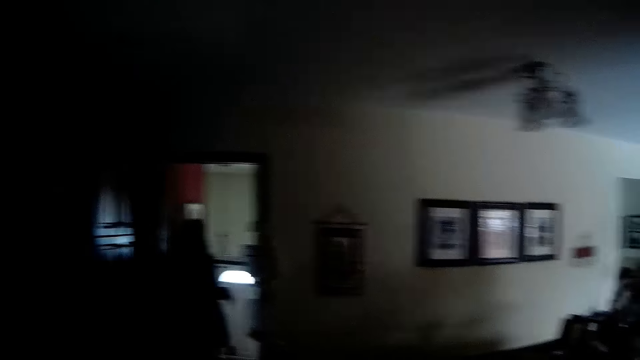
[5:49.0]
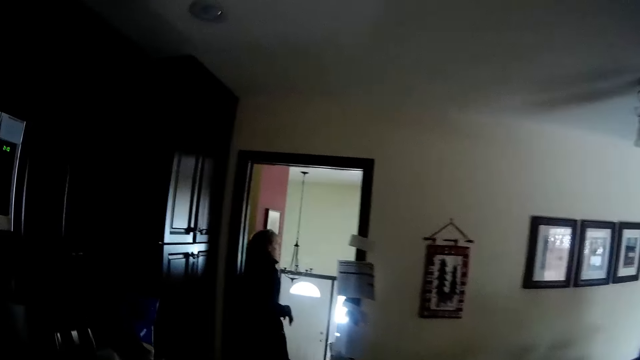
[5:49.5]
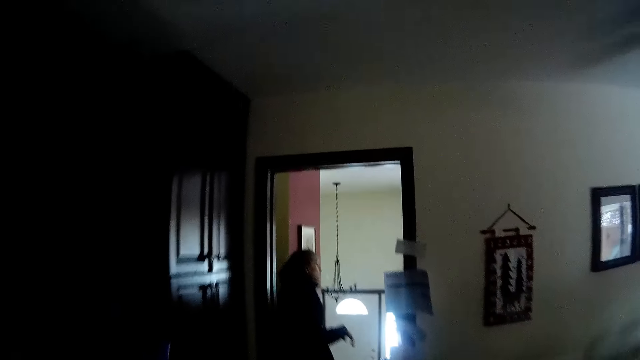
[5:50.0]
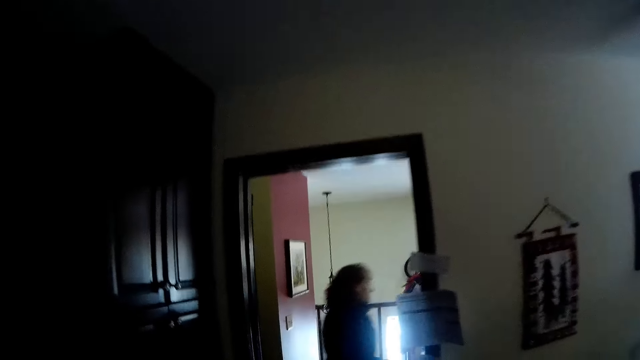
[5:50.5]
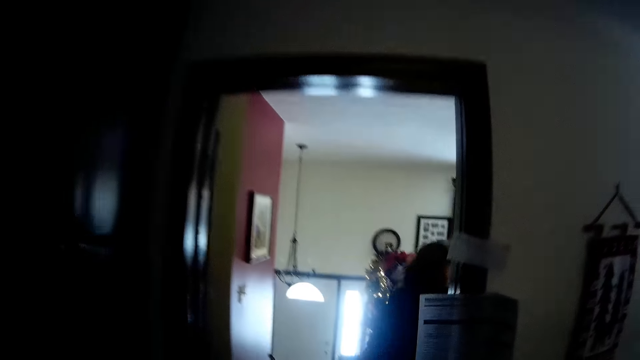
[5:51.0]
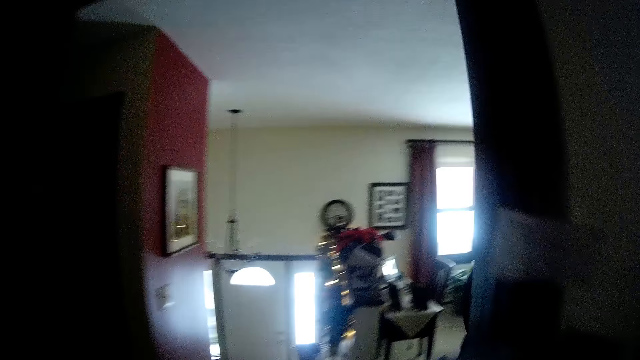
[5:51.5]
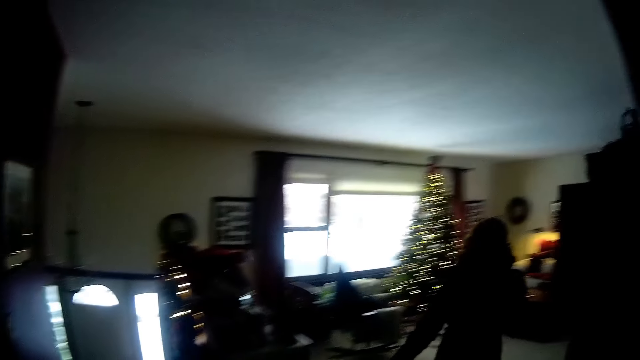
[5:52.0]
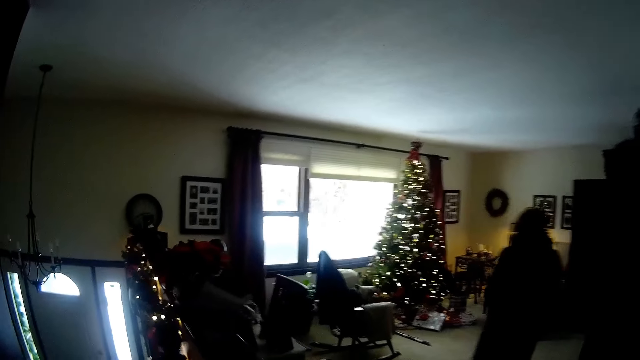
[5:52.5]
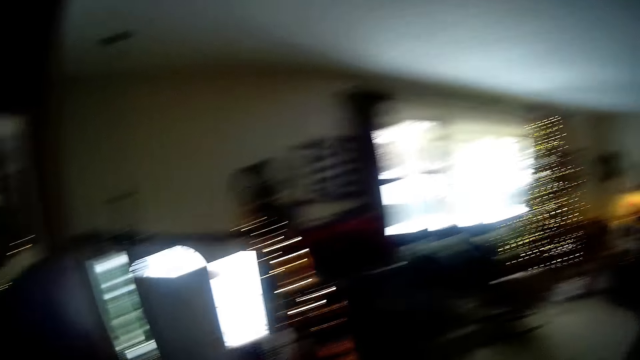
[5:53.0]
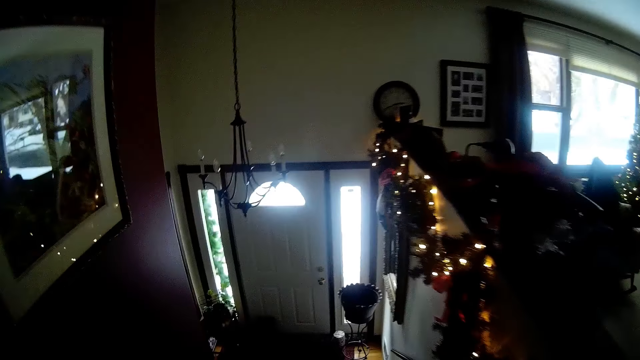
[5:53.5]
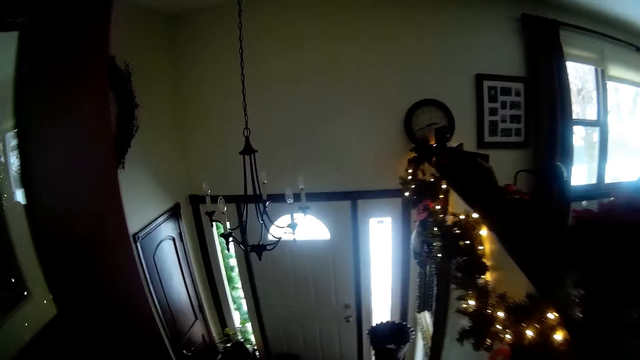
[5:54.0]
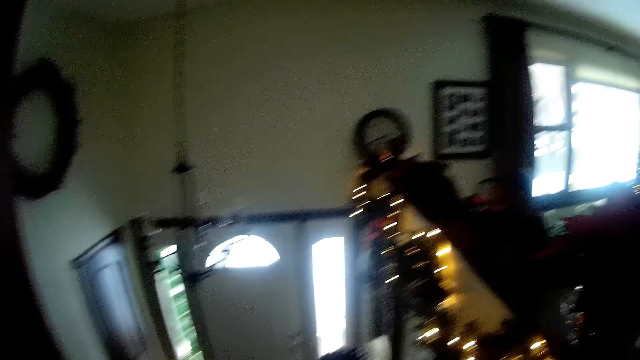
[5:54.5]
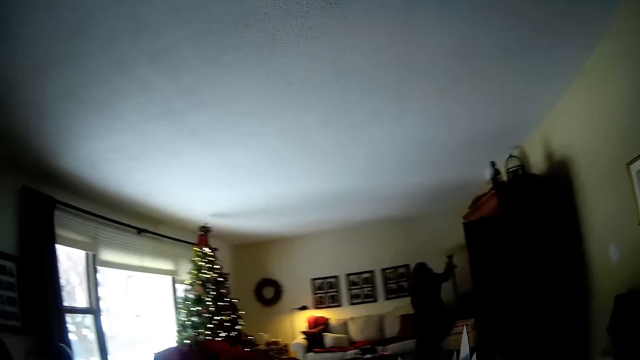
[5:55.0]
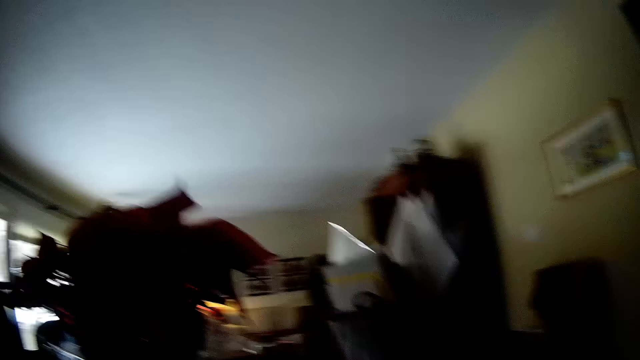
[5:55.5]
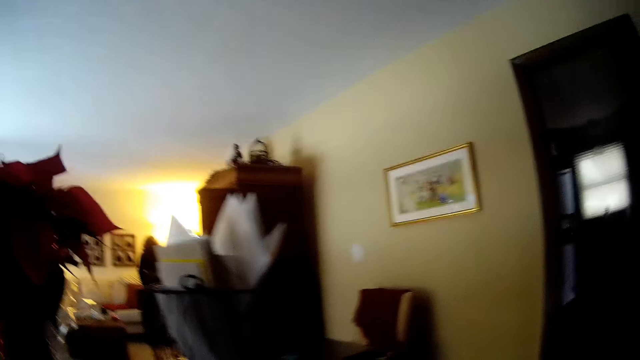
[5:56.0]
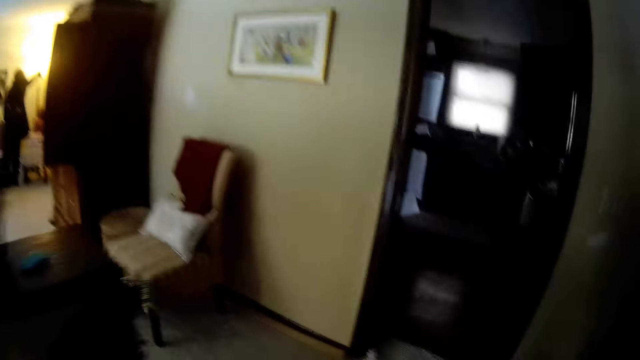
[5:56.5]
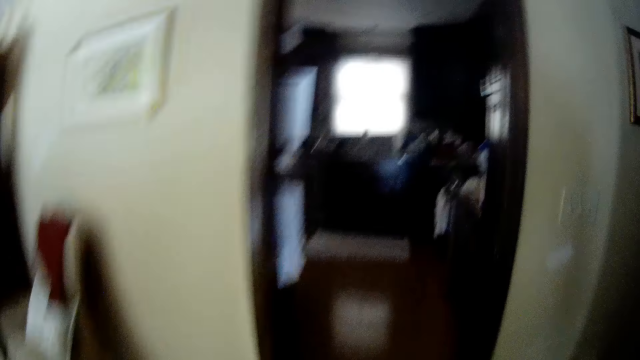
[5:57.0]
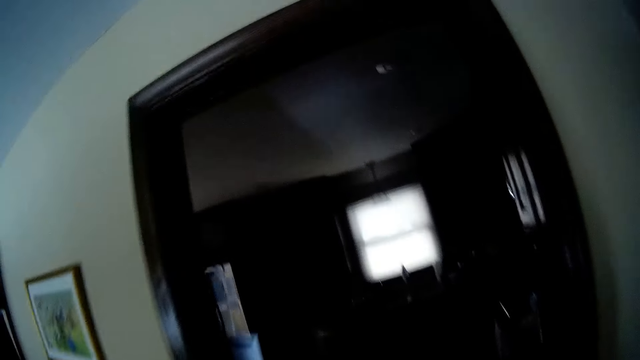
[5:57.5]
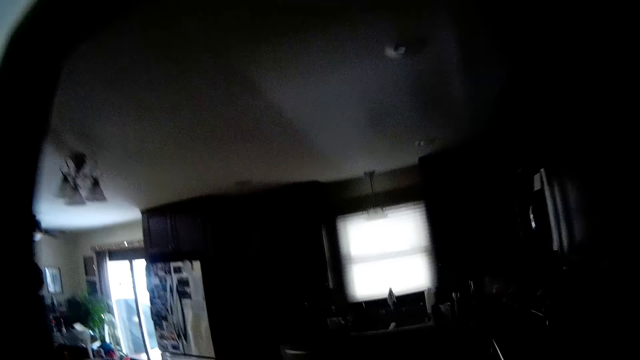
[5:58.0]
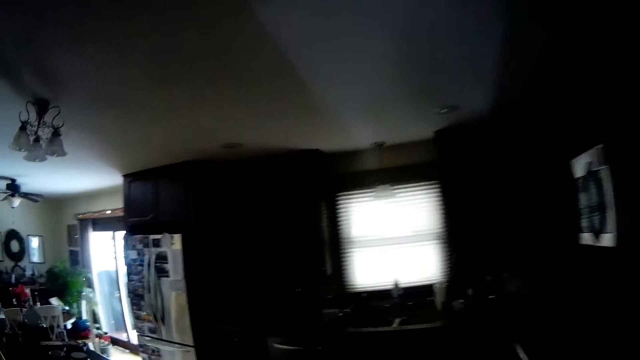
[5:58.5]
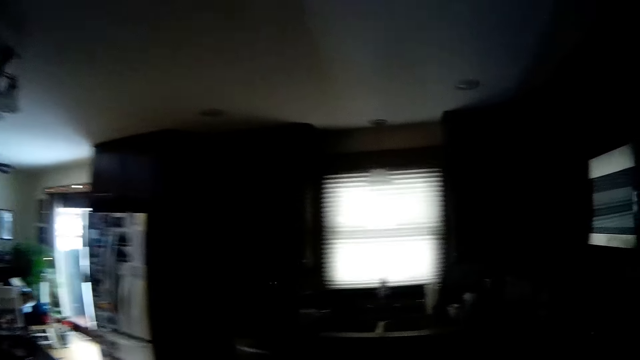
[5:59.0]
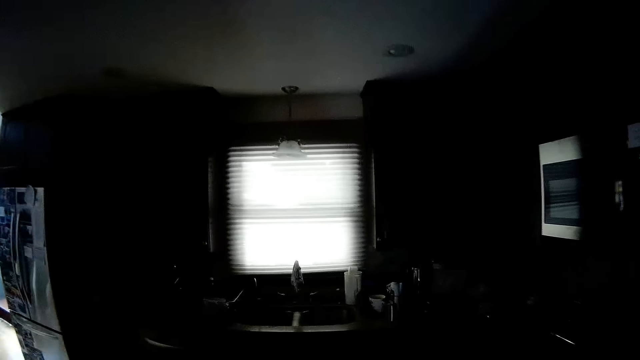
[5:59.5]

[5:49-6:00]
The camera wearer walks into another room. The woman turns on a light switch on the wall. The camera wearer walks around the house.

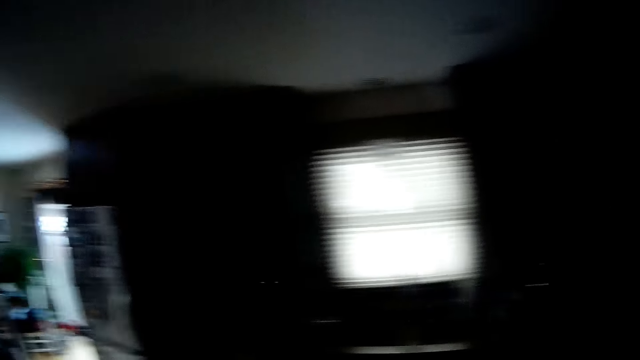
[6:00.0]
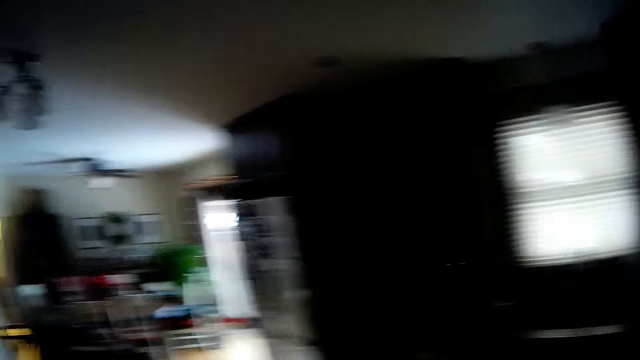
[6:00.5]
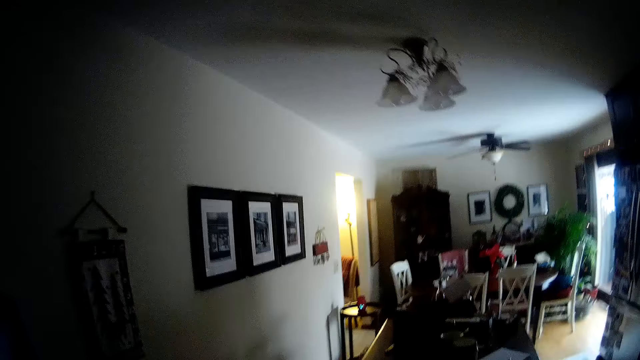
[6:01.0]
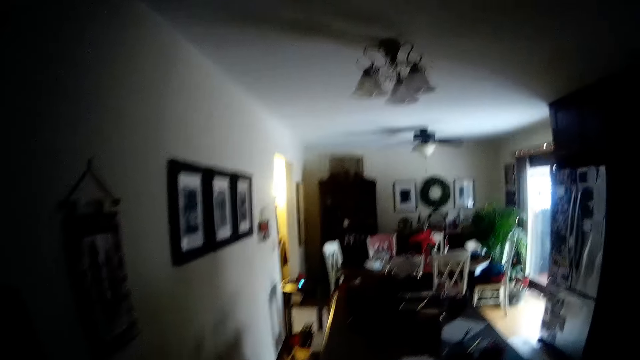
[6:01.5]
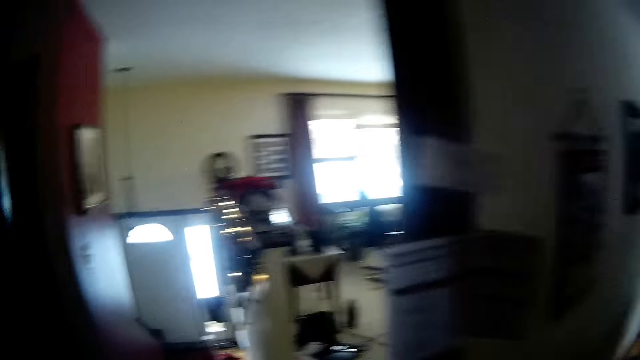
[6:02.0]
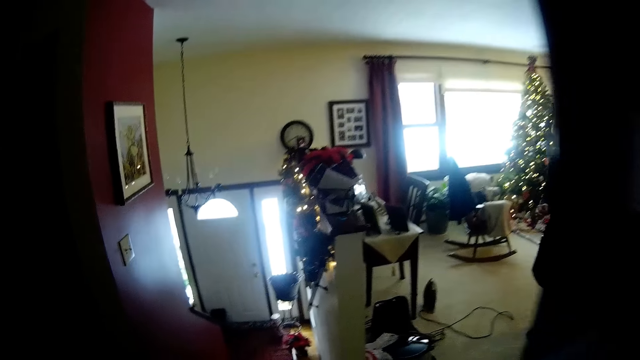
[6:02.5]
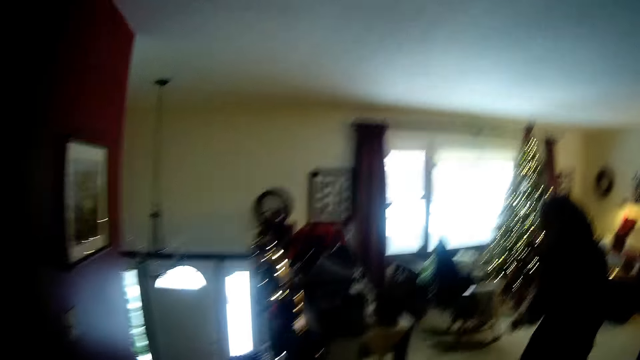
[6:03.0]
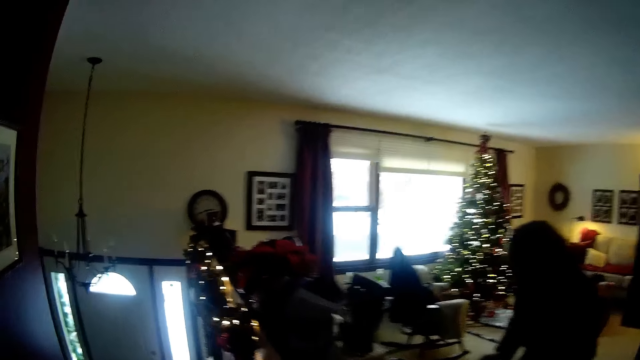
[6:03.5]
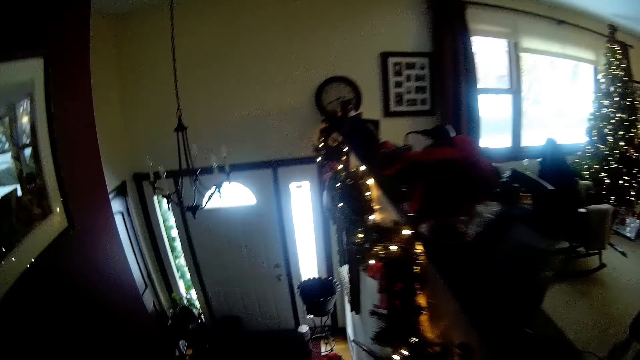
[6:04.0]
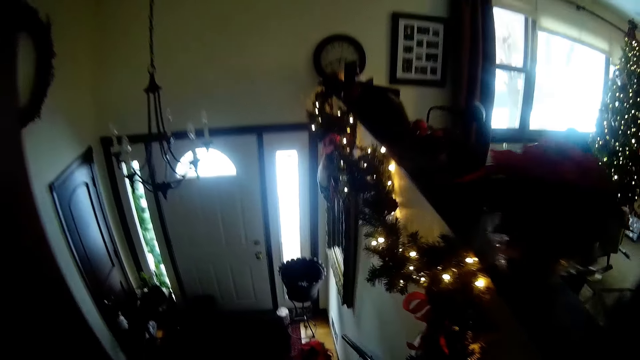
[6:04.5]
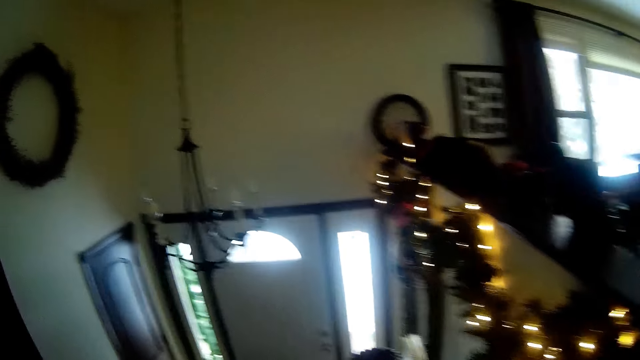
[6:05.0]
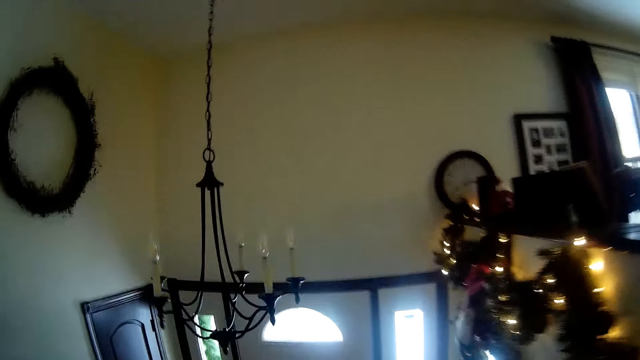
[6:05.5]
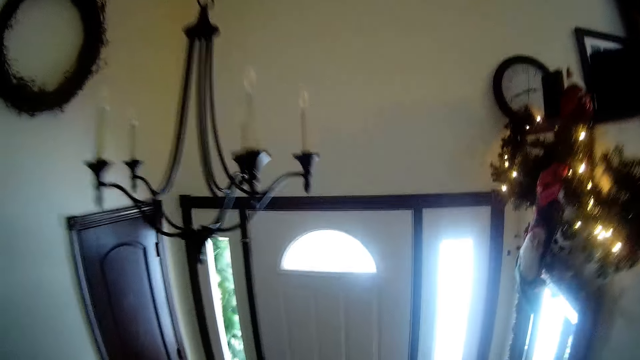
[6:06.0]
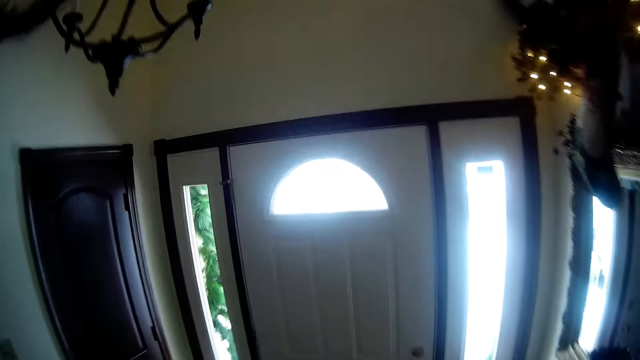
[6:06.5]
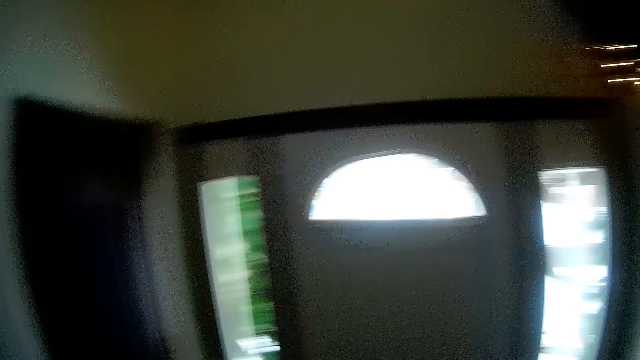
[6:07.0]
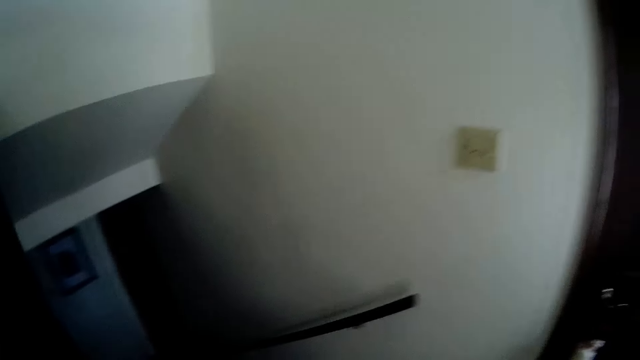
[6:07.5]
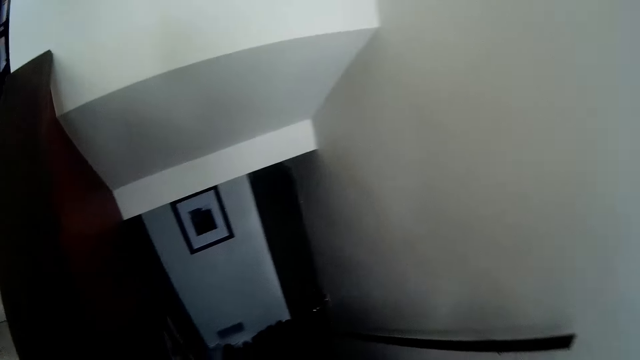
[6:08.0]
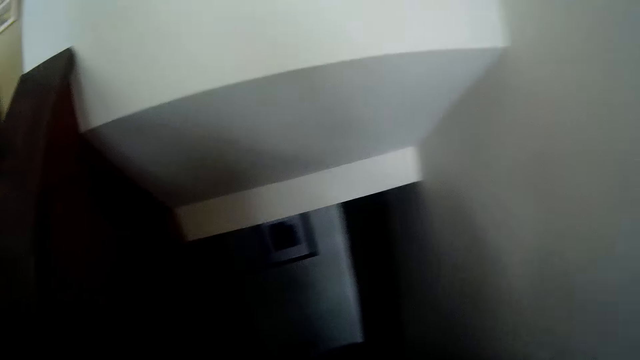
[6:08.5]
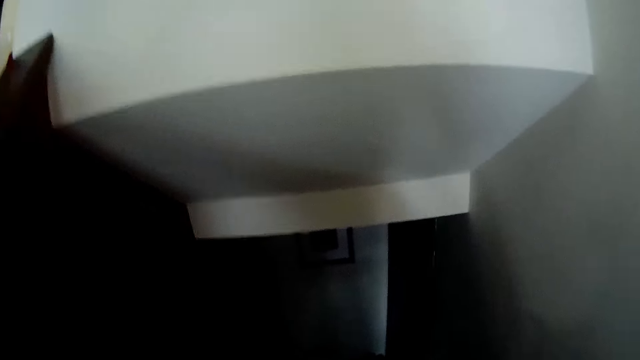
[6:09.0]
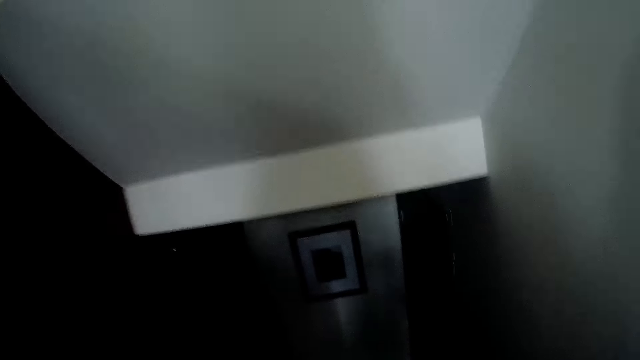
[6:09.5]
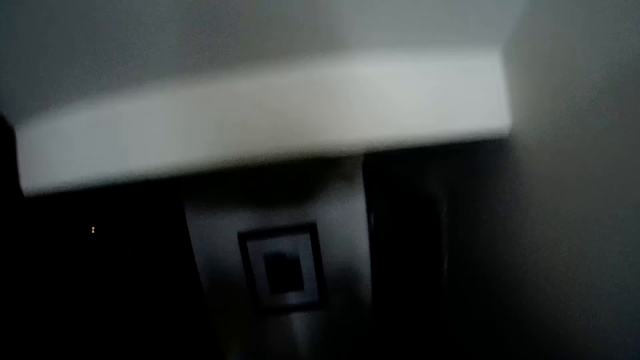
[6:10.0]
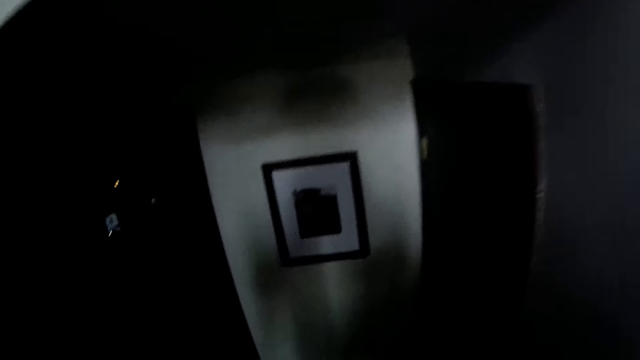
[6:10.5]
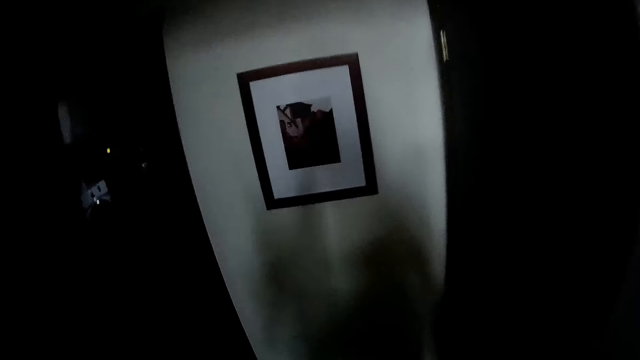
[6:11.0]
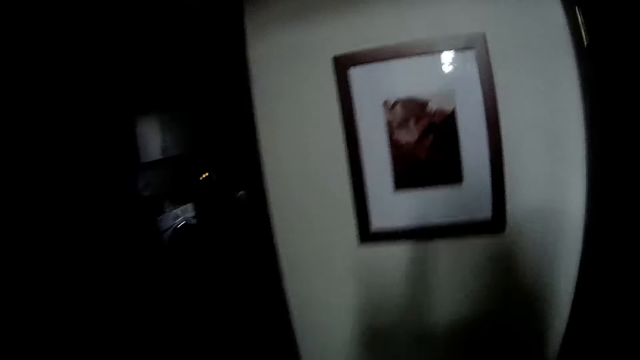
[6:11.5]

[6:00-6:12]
The camera wearer walks towards the dining room. They climb down the stairs. They walk inside the house.
